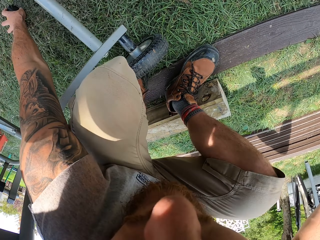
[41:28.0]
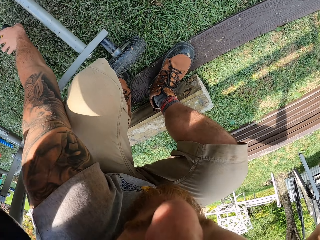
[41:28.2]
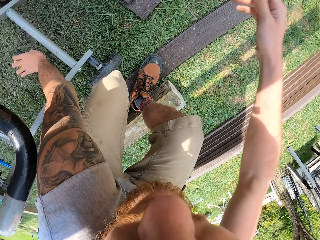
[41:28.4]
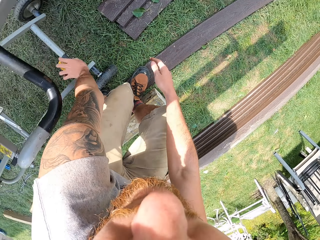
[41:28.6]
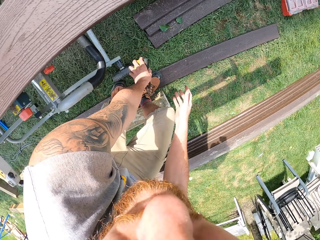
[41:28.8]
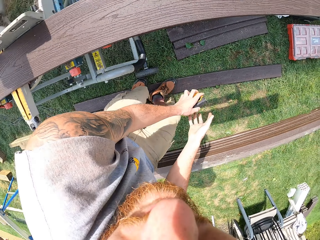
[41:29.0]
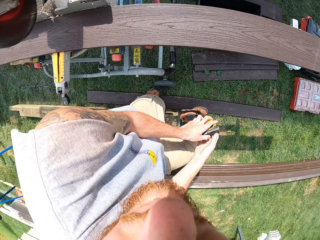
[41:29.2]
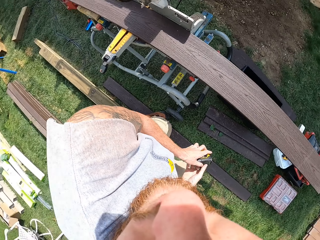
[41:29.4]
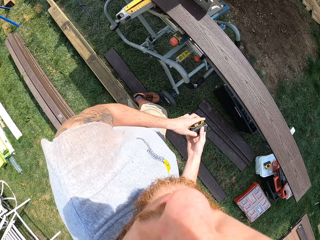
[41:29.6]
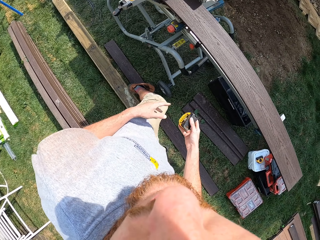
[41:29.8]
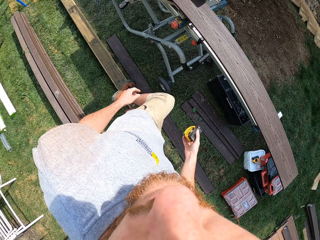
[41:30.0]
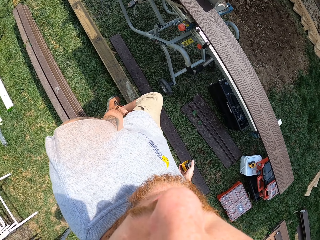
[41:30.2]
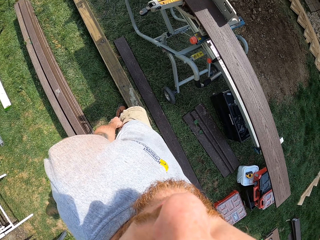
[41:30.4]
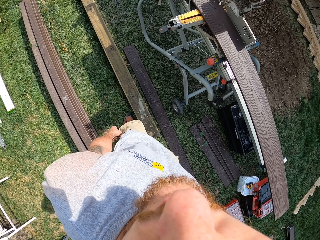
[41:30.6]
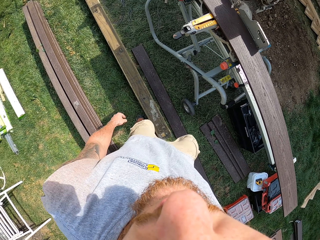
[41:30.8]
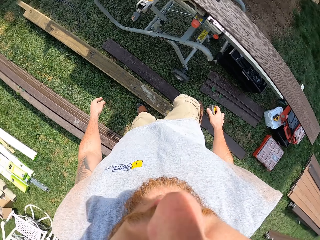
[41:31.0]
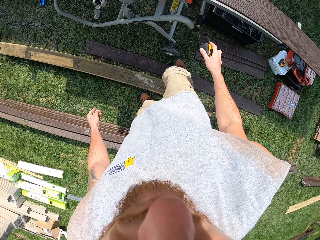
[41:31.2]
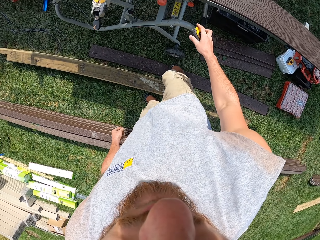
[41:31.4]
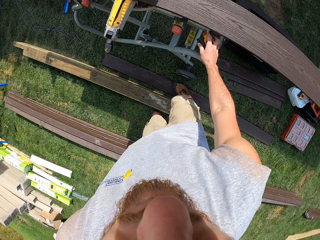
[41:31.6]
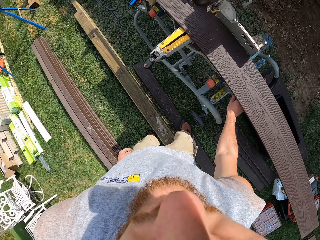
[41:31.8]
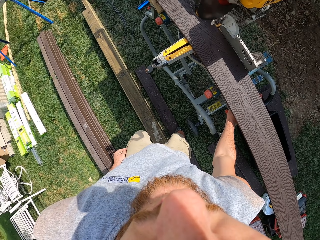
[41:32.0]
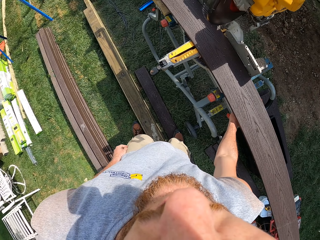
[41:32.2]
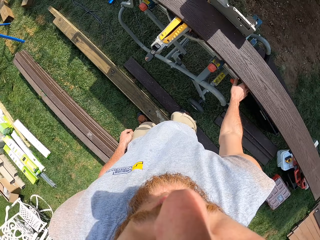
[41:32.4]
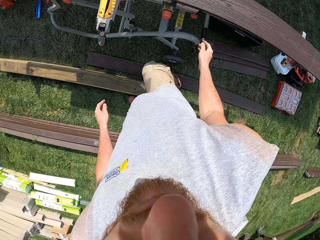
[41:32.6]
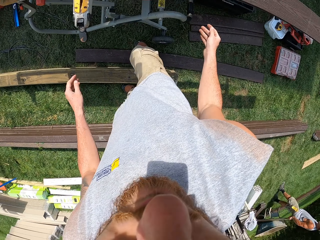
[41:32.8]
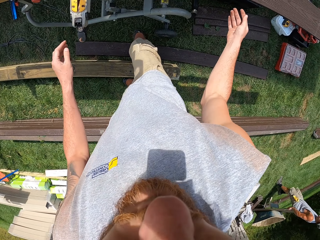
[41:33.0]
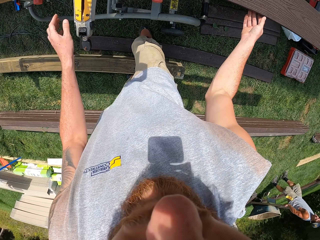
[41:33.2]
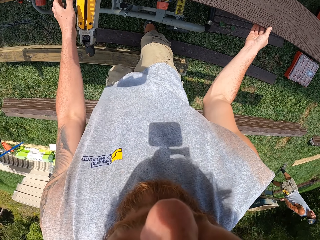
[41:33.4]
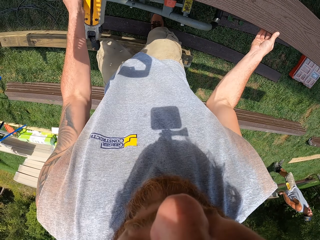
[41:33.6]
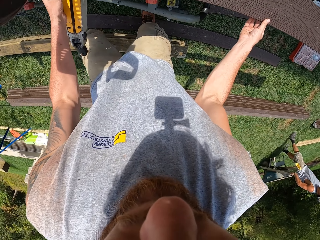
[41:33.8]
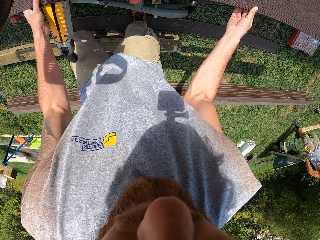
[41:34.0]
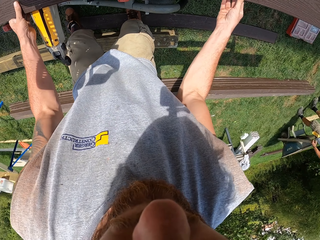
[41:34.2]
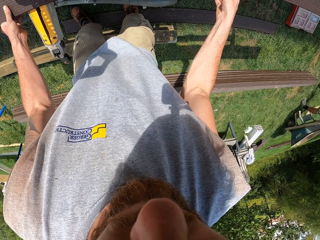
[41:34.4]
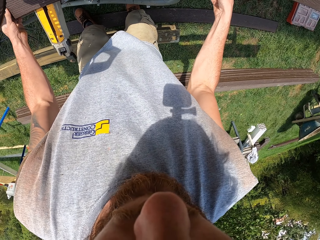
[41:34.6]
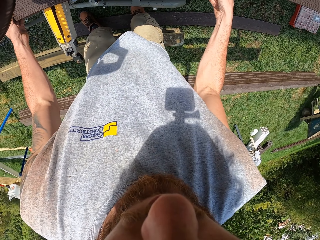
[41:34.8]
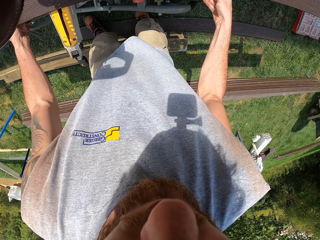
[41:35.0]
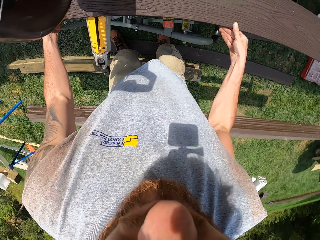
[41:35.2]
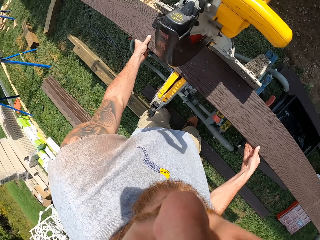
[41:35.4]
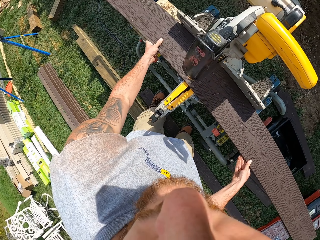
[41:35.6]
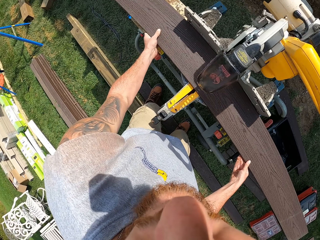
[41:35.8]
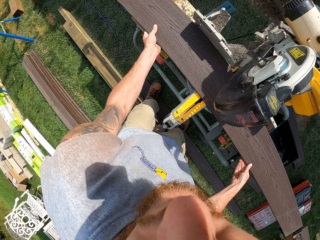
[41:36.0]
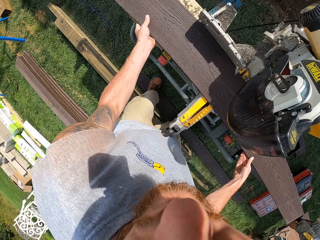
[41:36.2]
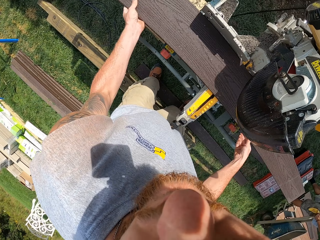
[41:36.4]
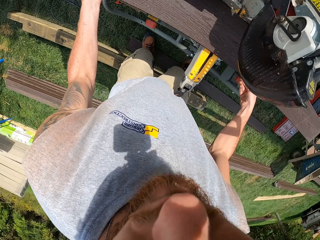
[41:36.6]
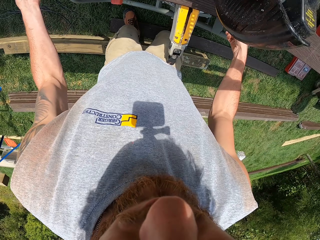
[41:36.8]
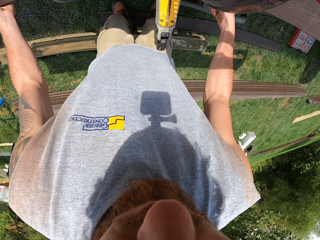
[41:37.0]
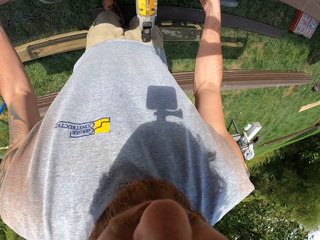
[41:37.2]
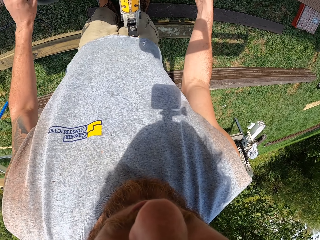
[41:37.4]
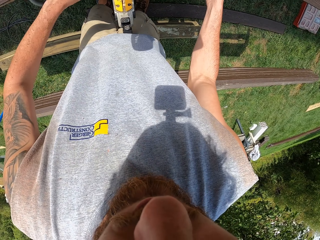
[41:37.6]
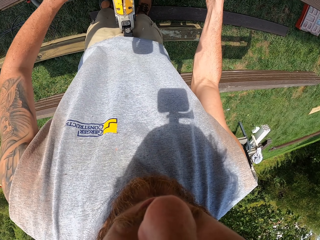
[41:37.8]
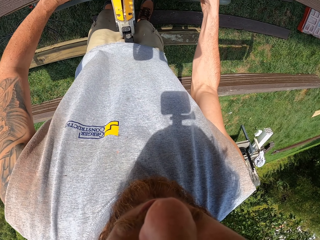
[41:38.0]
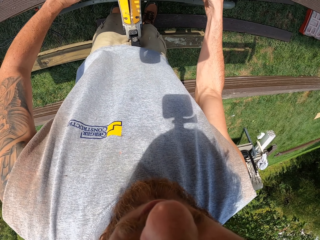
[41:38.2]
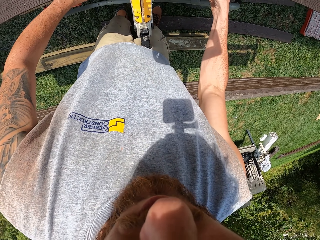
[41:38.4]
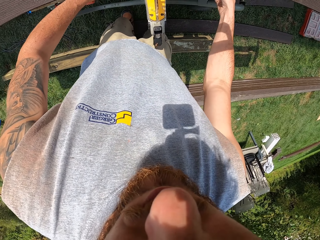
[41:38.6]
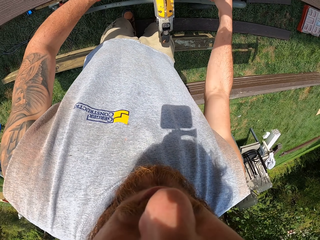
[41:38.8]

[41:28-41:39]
The camera wearer picks up a tape measure. They put the tape measure on the machine. They move the wood.

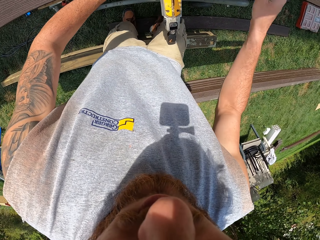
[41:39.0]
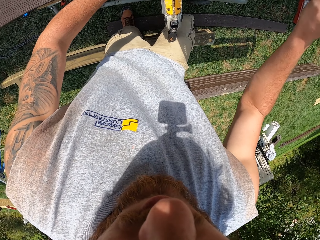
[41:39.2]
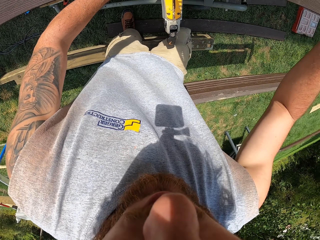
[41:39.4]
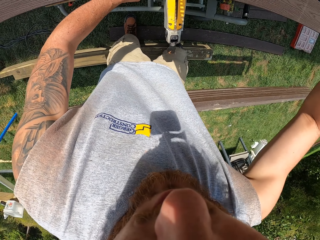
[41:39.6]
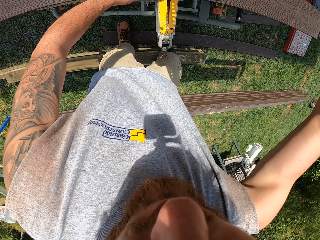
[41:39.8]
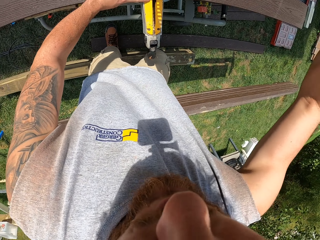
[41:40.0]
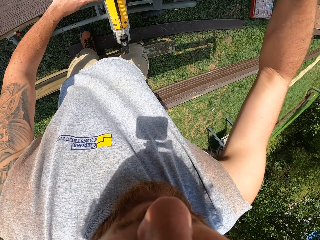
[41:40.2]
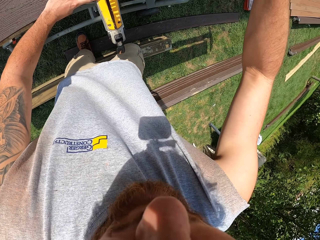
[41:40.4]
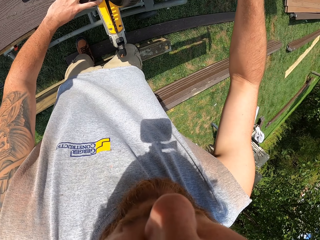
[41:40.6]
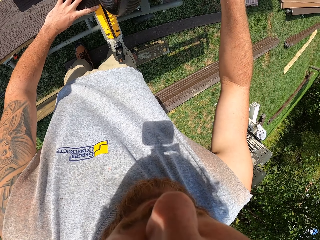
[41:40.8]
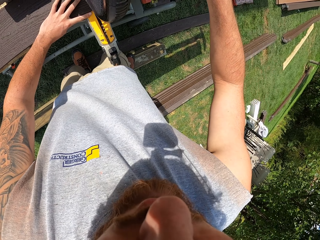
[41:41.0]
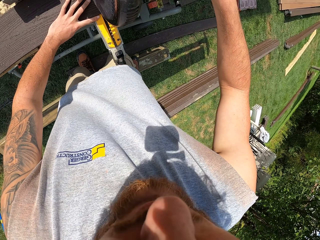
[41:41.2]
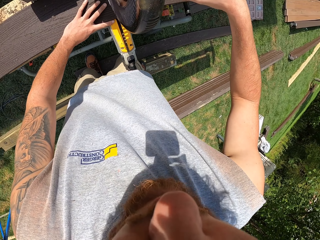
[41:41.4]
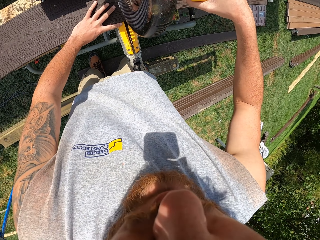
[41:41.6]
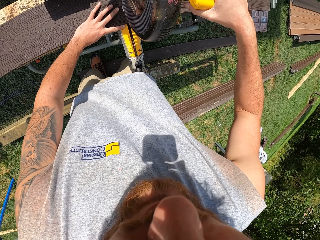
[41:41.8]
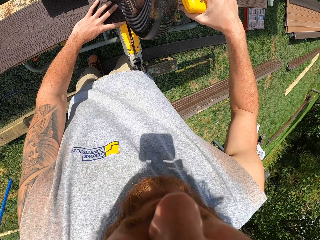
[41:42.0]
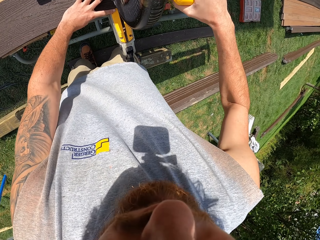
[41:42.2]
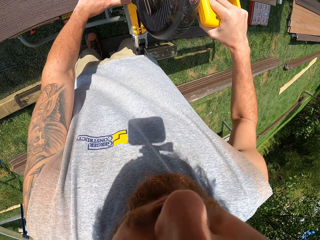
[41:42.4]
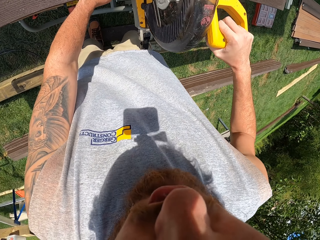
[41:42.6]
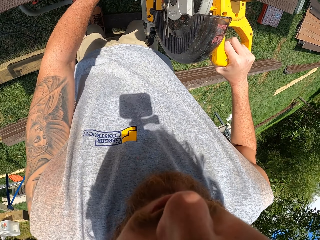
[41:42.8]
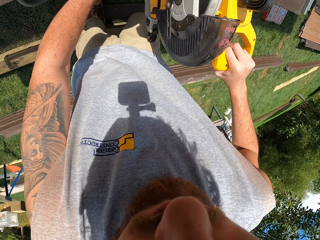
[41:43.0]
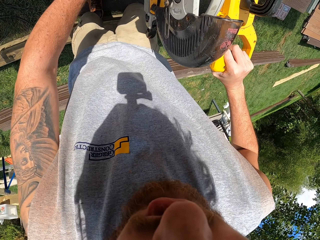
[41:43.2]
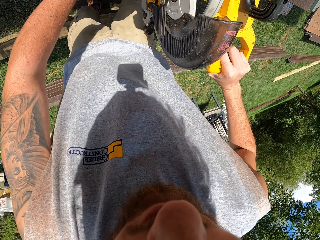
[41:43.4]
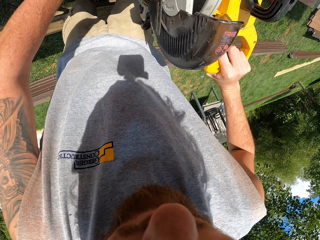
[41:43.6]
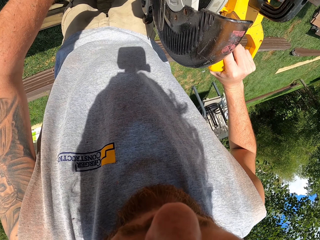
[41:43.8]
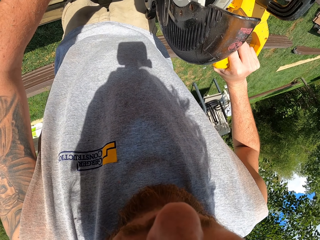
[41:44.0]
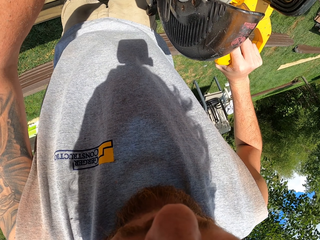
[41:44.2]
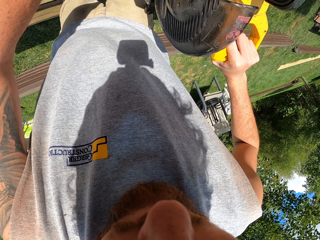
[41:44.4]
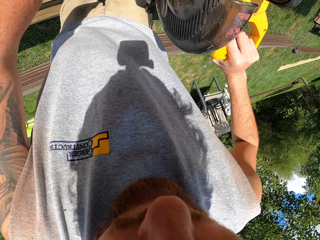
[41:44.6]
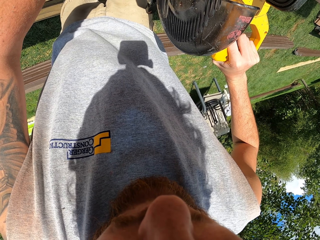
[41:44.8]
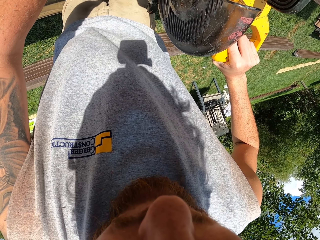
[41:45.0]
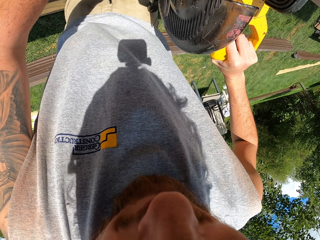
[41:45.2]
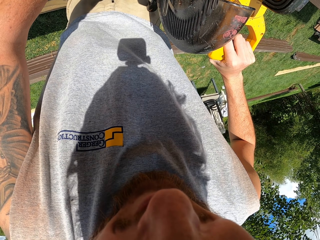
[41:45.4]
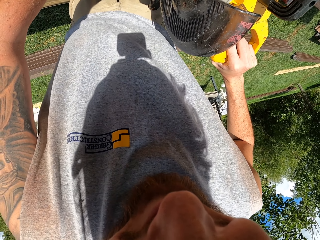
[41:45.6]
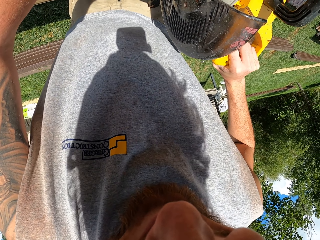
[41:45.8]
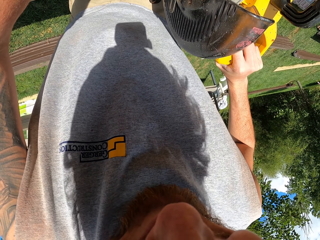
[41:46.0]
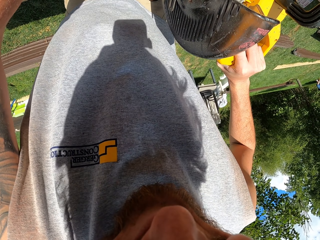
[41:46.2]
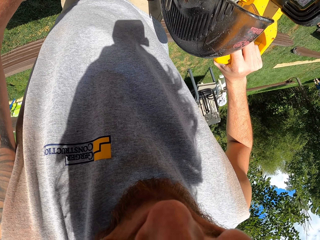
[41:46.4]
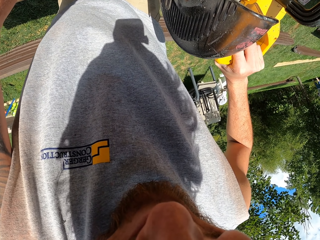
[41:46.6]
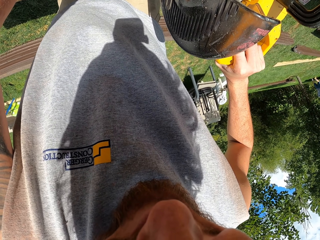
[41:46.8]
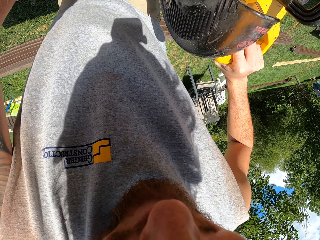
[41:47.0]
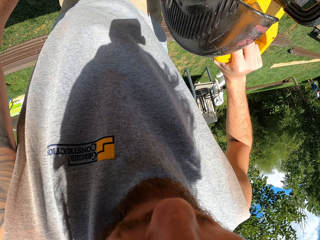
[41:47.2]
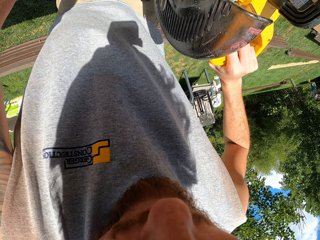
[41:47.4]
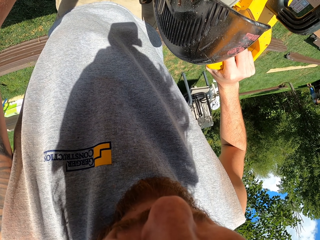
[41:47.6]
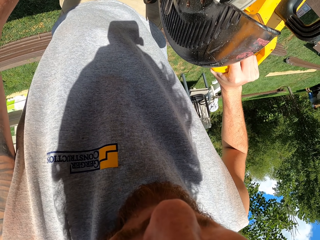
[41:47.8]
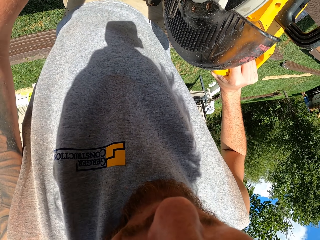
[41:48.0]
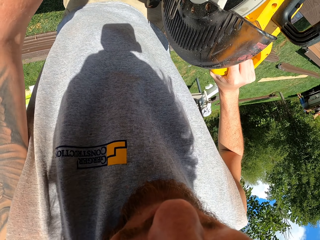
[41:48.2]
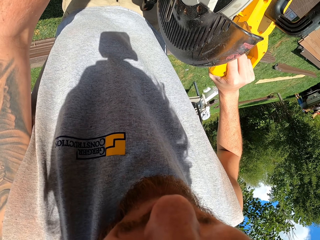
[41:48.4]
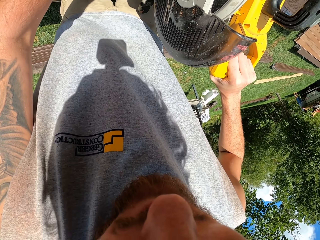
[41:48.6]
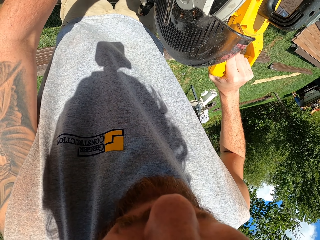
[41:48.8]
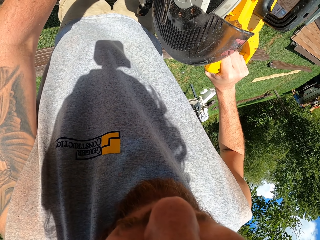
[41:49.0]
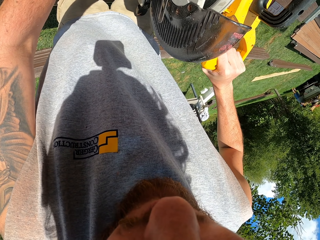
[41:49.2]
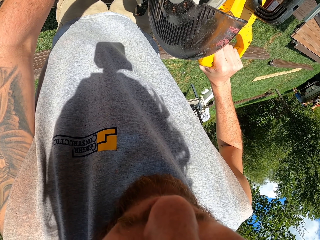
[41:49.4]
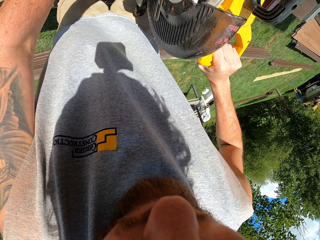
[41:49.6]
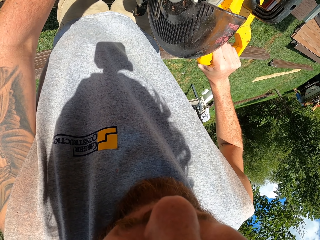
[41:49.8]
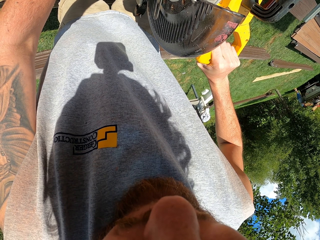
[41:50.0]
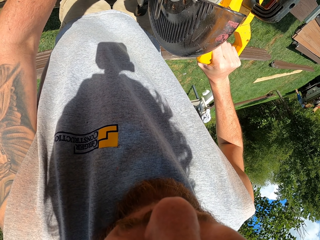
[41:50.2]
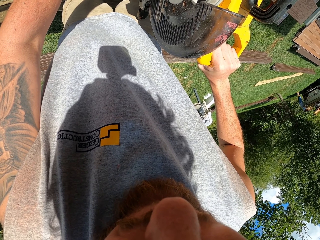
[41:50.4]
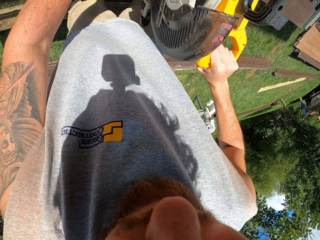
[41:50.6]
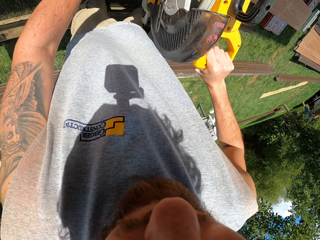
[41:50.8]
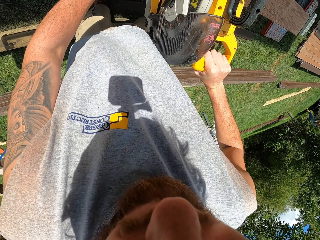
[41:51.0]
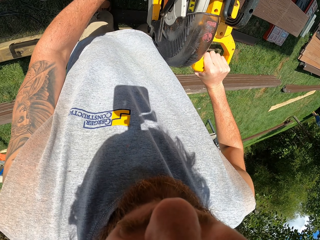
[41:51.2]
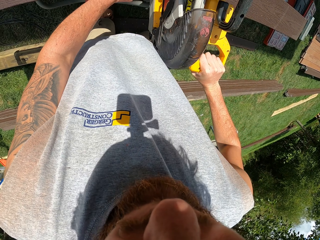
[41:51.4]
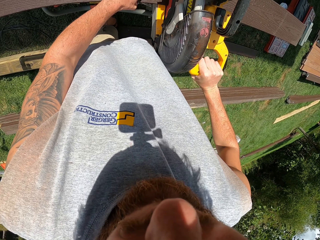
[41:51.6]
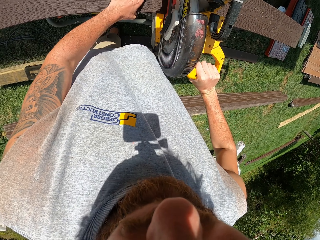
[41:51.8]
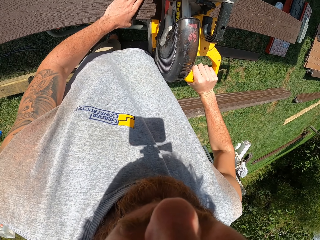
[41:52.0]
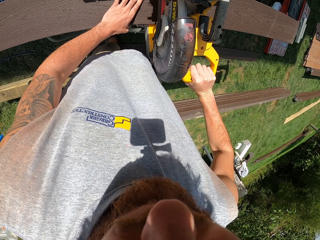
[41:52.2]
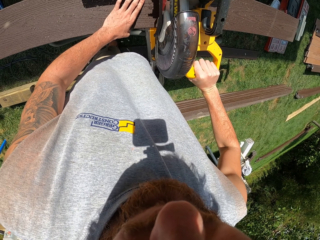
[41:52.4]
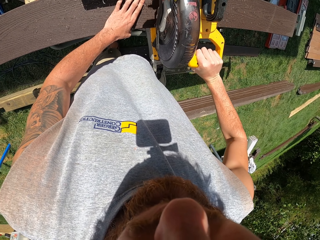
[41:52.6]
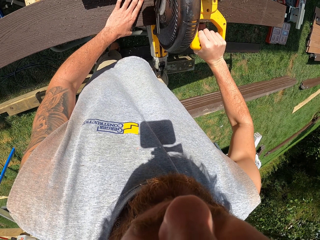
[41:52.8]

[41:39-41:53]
The camera wearer holds the circular saw. They cut the wood.
